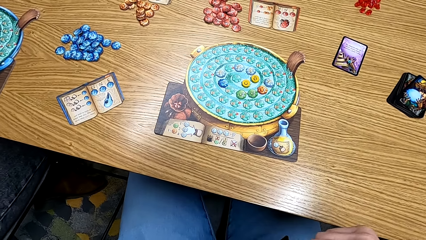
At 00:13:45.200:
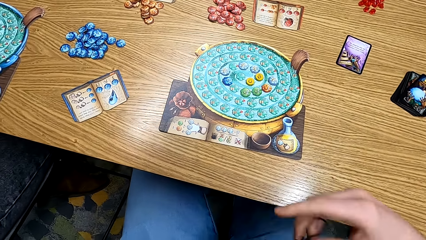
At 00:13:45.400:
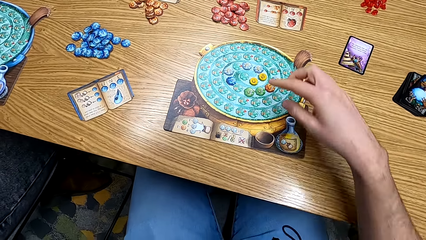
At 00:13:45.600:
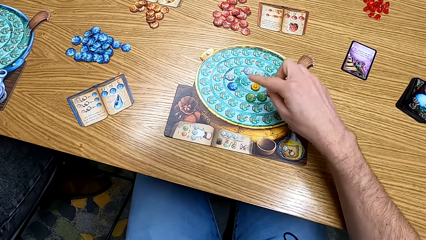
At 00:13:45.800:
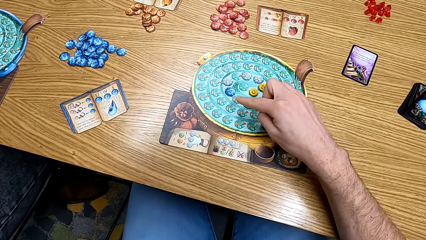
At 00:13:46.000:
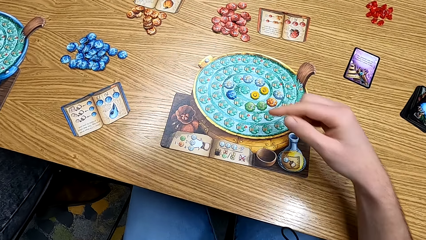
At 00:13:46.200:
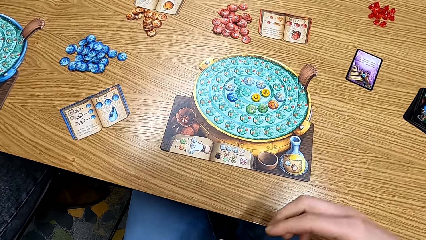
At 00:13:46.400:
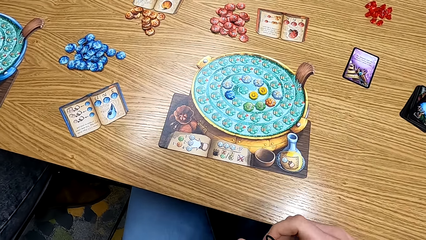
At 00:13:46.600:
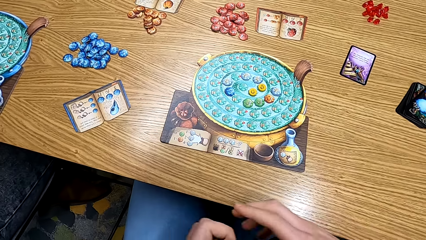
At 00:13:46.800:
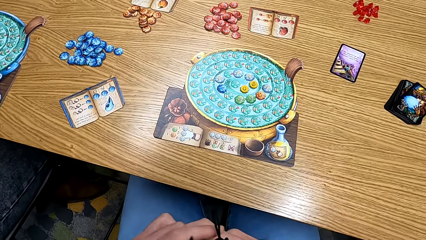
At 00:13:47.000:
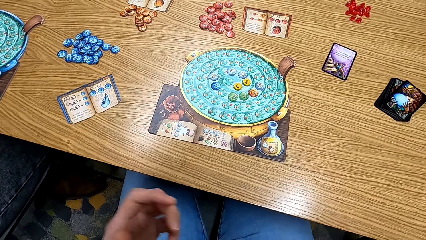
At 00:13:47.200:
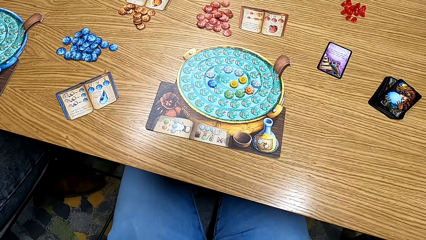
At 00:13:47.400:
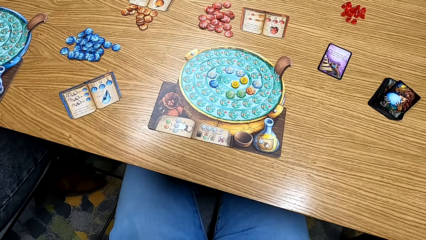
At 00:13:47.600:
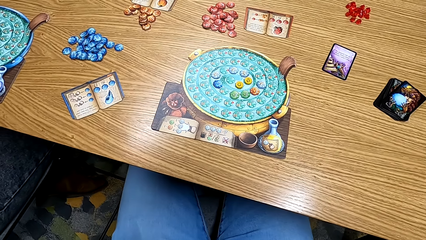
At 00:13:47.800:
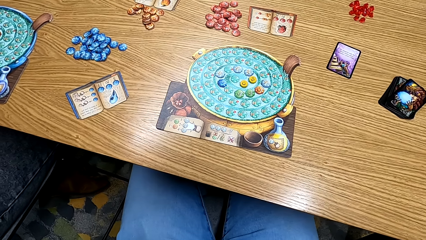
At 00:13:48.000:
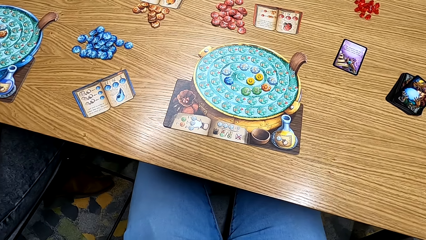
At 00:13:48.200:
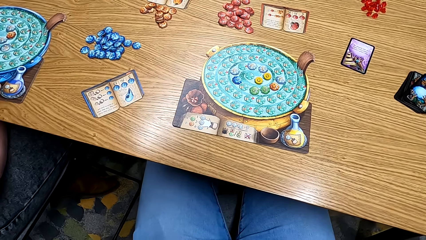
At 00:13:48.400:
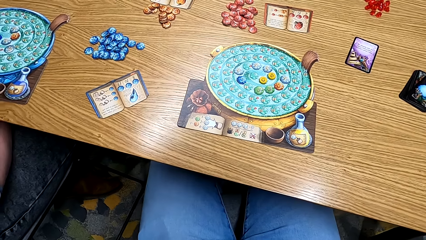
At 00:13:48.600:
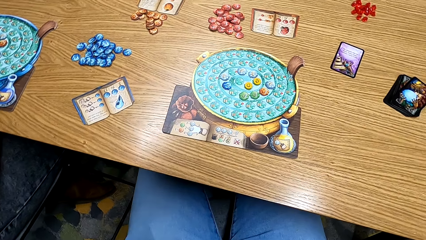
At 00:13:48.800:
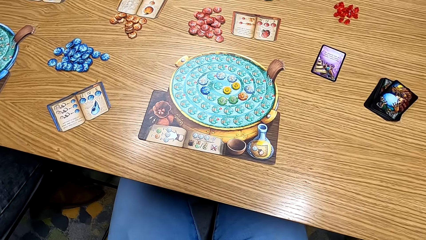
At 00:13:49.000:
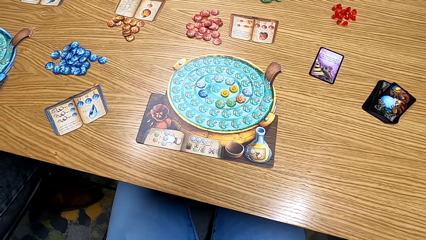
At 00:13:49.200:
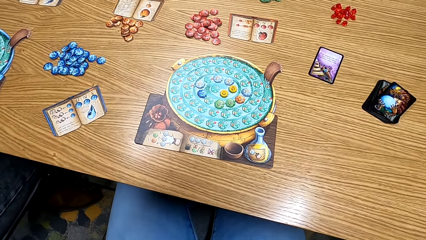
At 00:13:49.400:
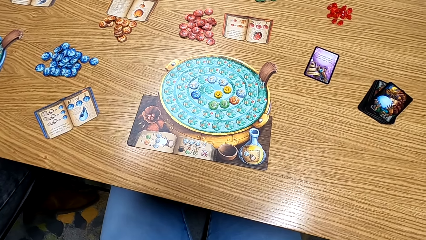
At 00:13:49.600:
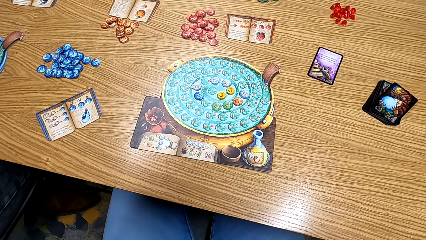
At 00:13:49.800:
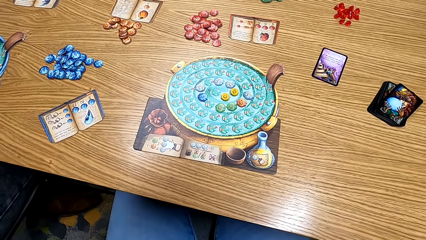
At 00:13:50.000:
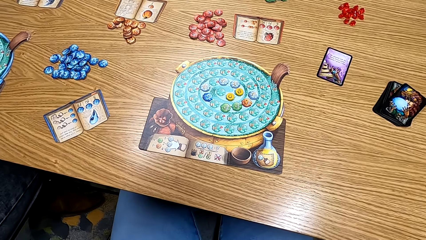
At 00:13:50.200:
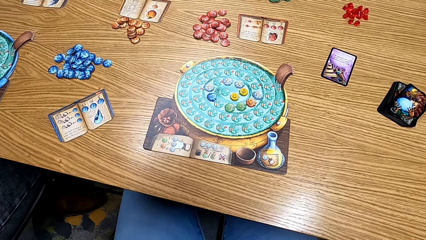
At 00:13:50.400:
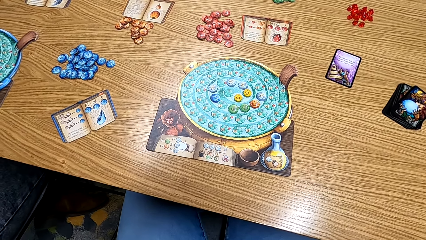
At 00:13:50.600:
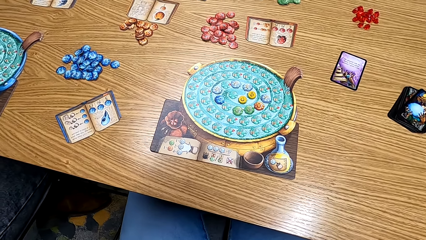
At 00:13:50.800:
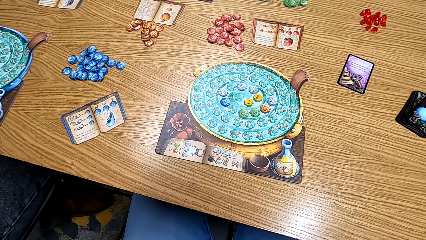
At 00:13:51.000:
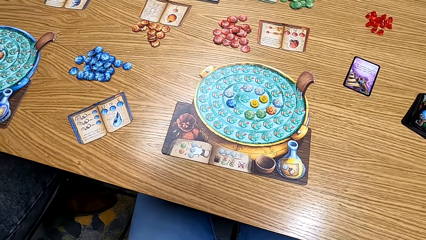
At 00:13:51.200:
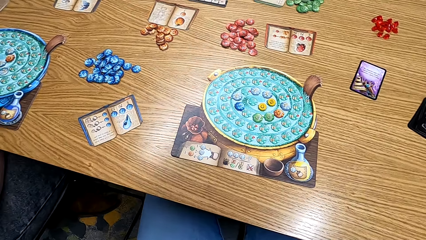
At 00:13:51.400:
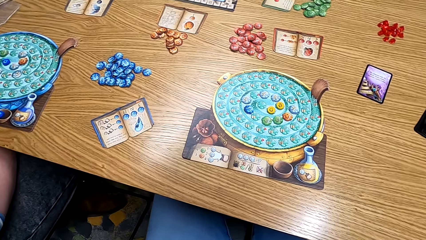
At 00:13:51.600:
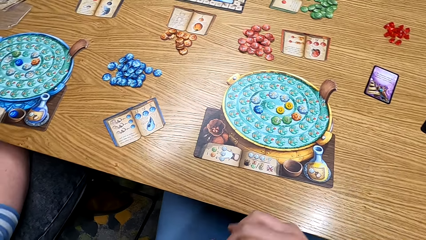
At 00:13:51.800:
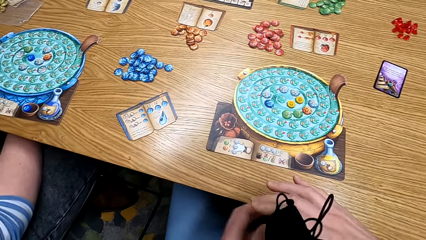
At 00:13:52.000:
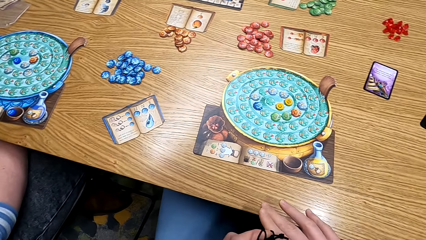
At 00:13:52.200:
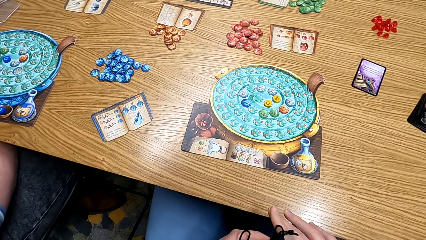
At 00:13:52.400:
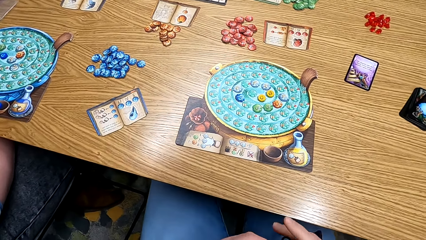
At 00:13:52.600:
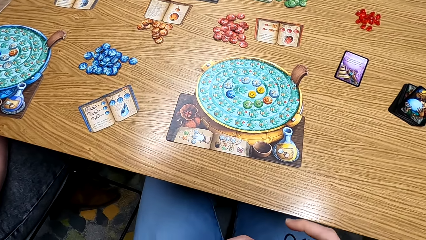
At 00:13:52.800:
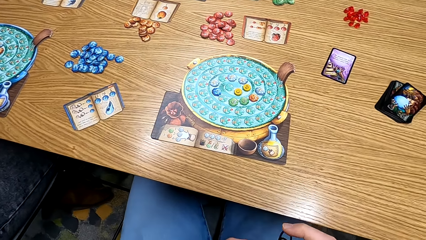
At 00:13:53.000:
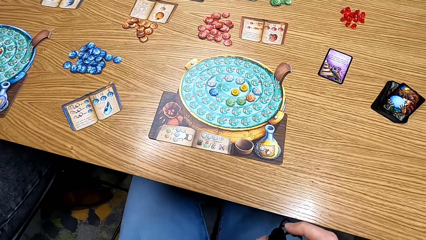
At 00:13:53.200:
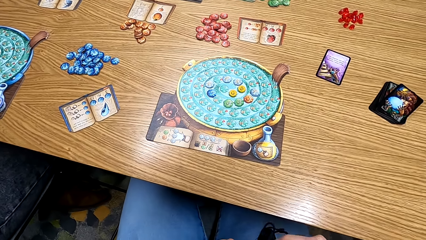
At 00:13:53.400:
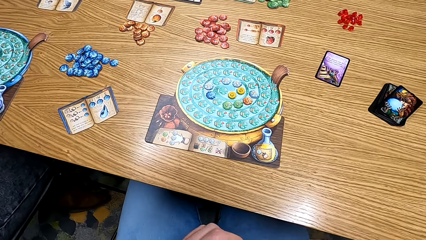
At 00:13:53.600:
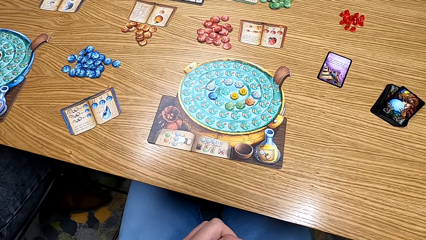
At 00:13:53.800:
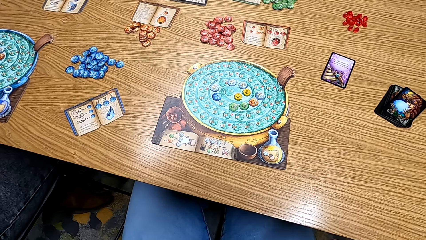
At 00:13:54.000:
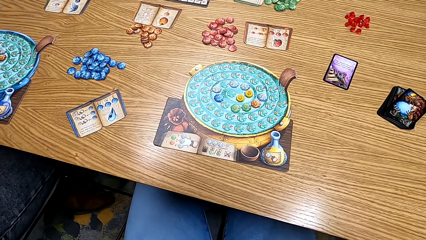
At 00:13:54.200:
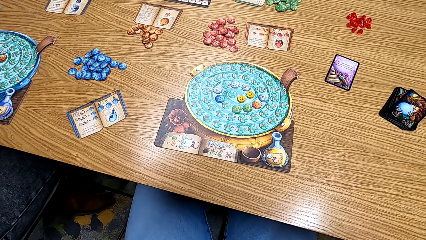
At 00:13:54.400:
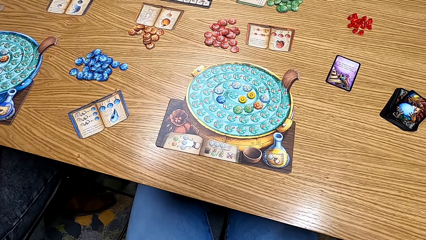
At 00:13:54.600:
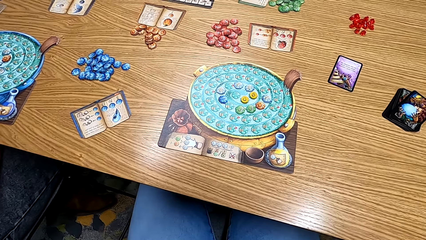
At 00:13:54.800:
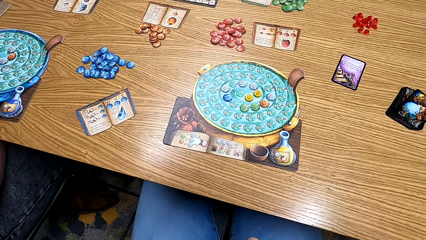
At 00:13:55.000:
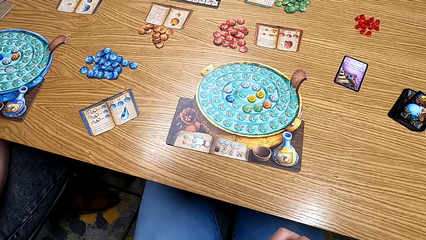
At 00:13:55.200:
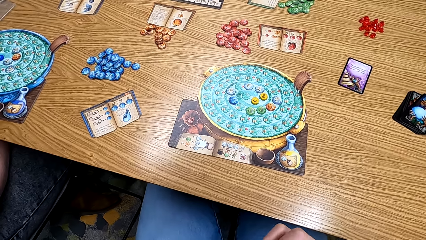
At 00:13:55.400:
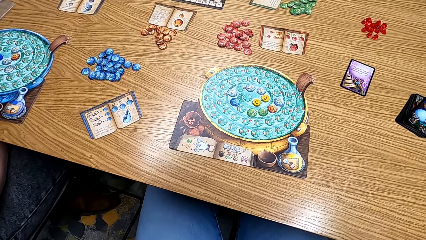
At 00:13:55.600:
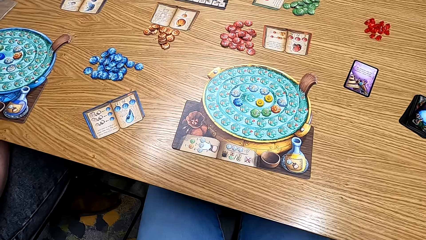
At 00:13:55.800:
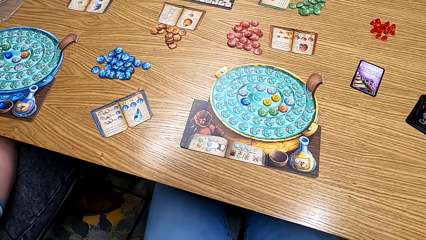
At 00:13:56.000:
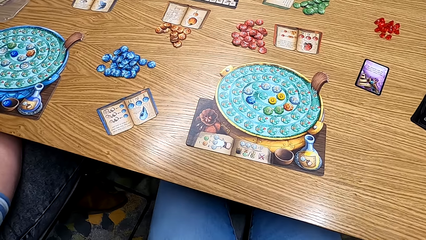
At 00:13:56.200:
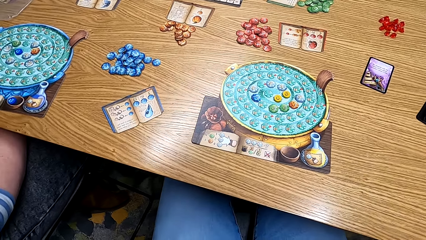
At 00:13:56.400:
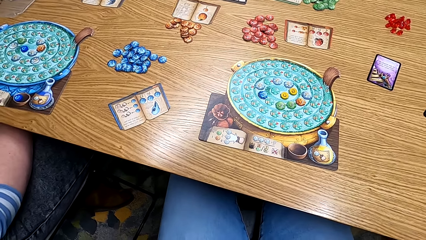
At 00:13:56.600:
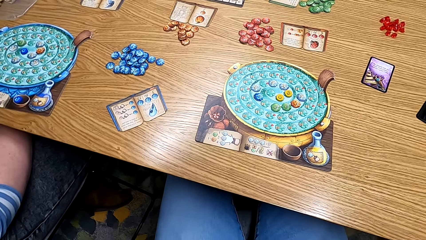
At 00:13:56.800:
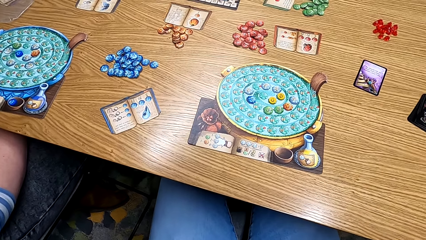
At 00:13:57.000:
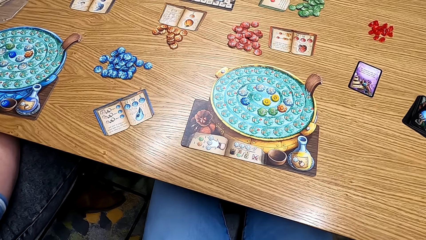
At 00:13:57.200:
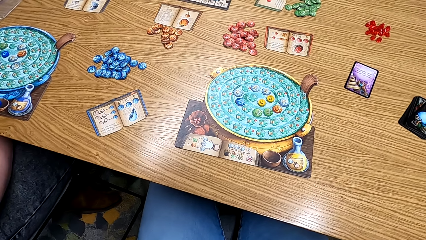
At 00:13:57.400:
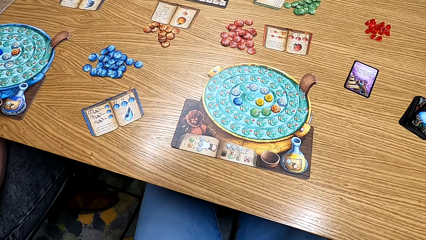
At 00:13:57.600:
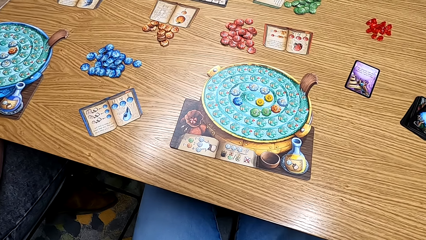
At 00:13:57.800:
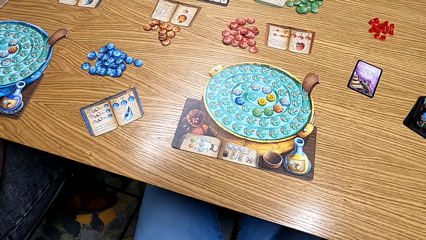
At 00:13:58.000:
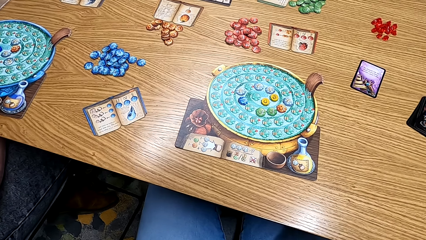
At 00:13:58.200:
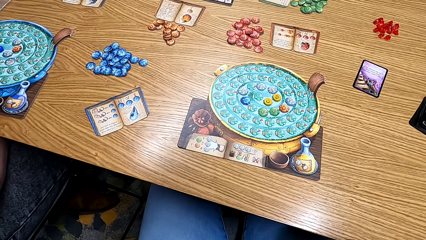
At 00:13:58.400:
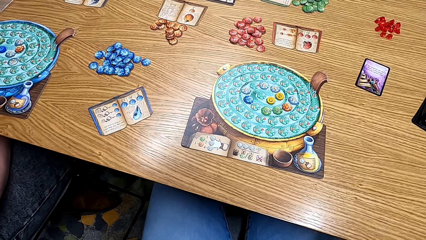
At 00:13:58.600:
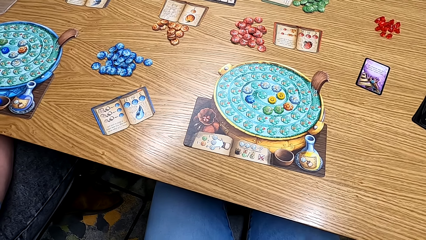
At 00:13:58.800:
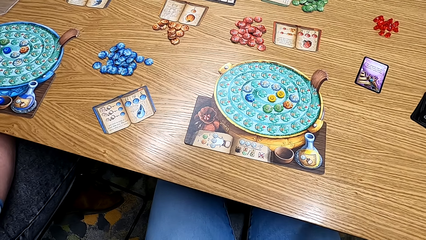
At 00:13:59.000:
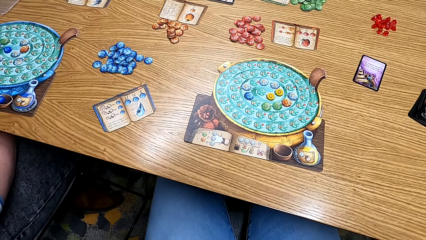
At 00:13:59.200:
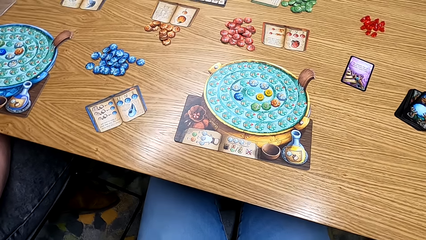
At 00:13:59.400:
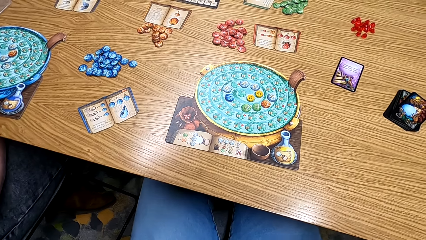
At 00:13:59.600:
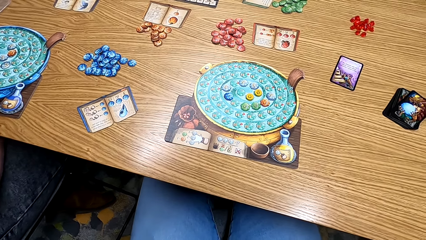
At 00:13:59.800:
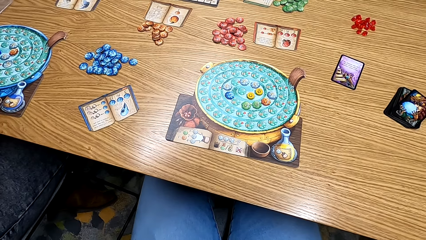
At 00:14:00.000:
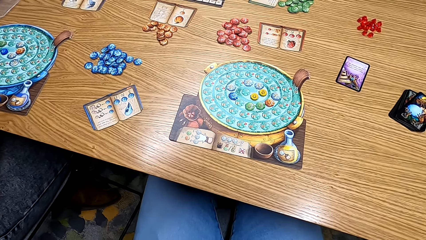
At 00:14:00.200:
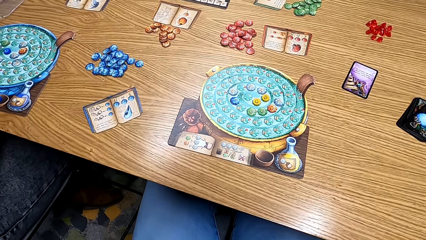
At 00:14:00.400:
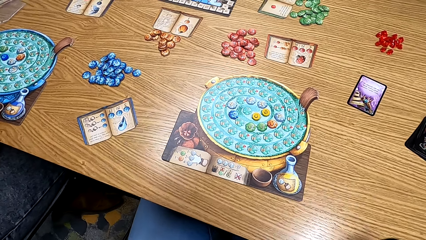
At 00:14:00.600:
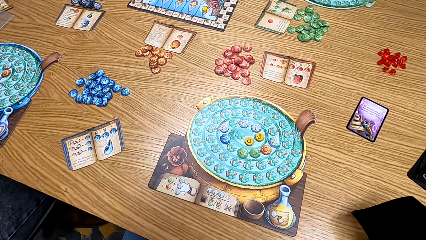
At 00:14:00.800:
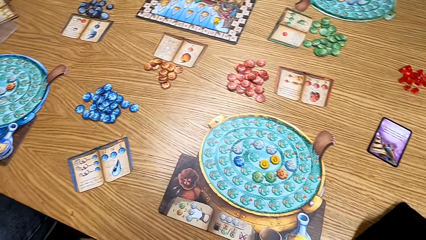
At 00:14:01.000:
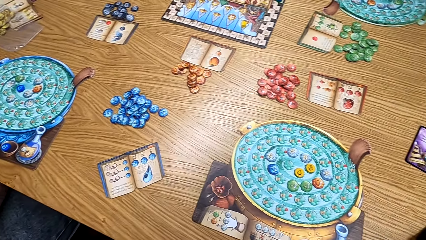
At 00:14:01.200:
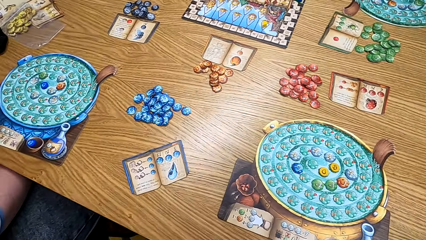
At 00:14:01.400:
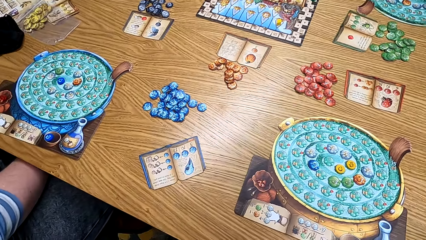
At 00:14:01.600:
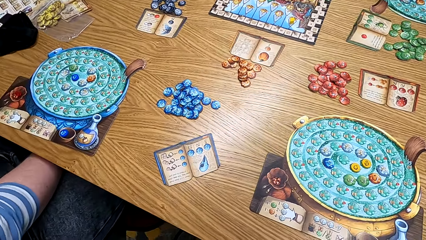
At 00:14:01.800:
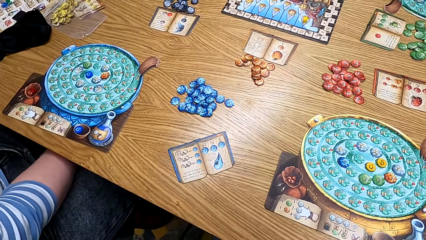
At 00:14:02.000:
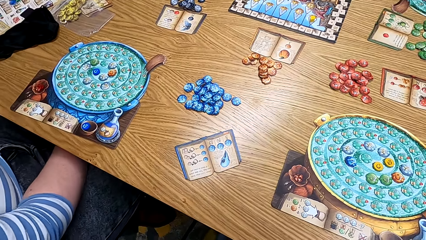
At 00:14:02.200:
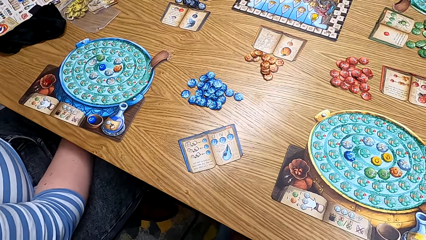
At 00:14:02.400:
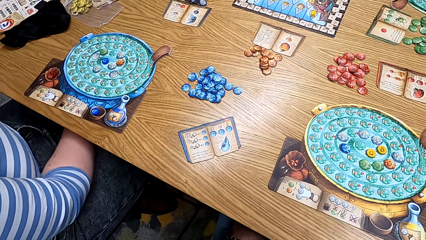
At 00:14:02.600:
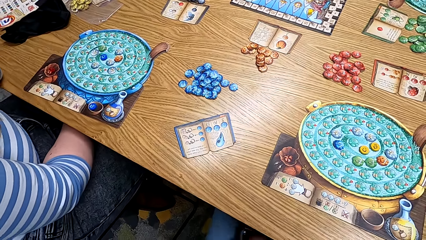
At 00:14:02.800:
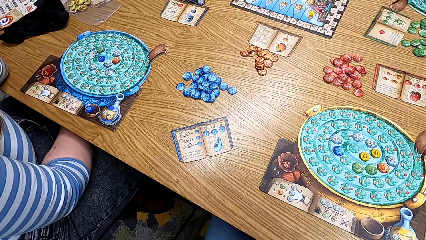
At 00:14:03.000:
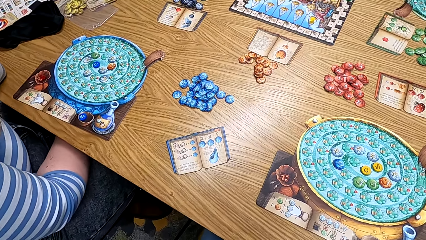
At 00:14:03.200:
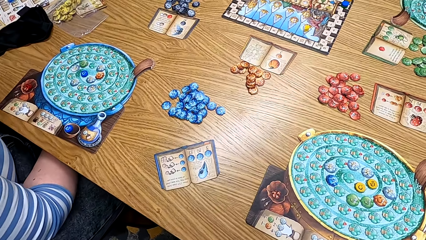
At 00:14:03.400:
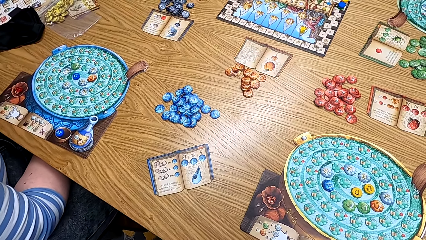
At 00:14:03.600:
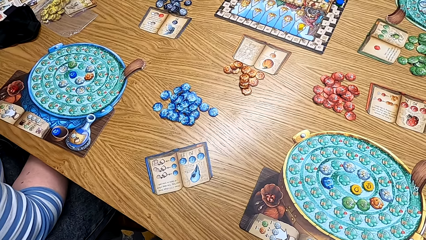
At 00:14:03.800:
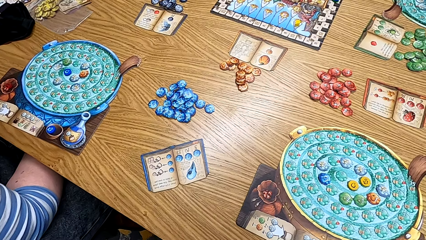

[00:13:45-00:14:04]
The camera wearer looks at the game. They close the small bag. They look at the table. They put the bag on the table.
